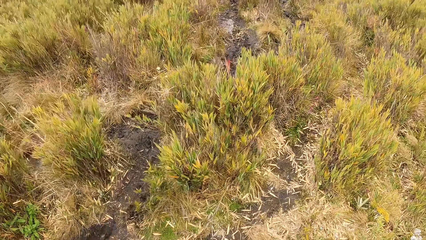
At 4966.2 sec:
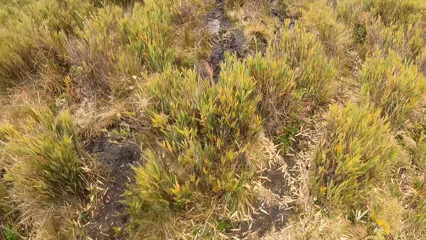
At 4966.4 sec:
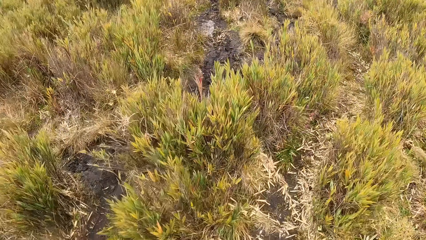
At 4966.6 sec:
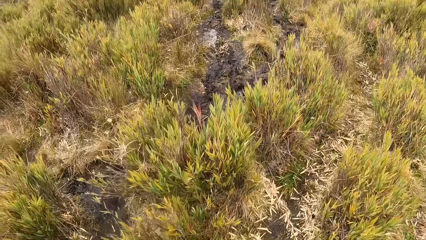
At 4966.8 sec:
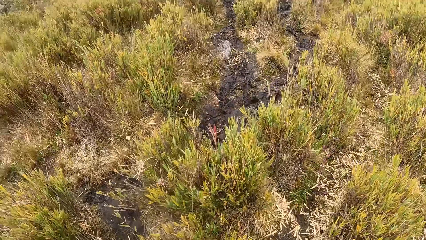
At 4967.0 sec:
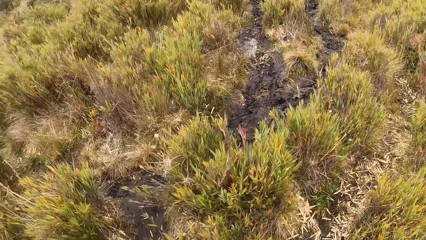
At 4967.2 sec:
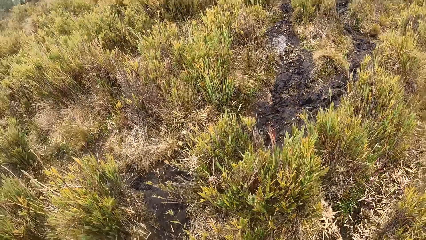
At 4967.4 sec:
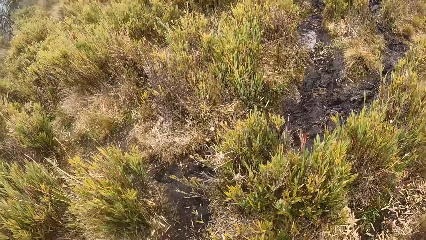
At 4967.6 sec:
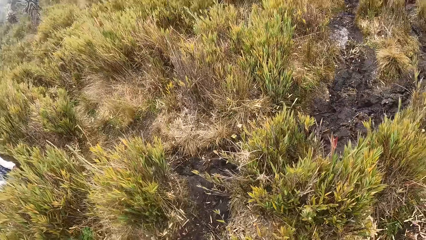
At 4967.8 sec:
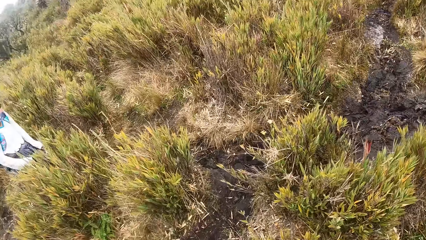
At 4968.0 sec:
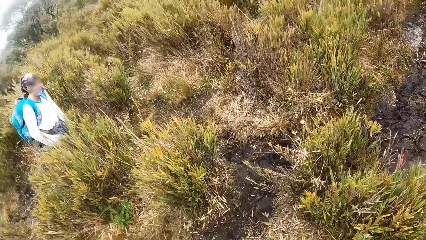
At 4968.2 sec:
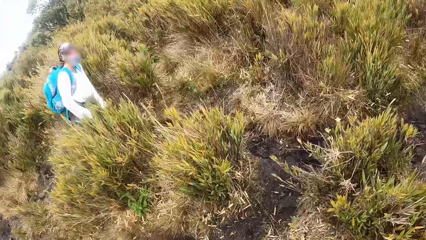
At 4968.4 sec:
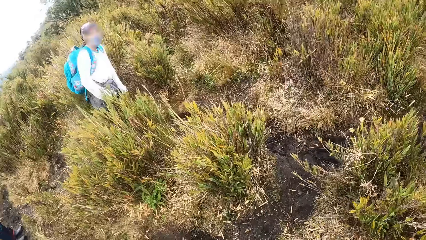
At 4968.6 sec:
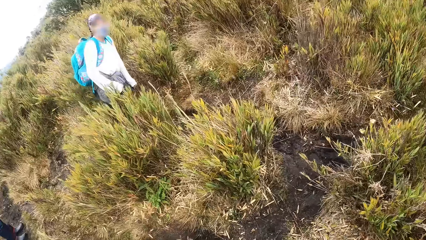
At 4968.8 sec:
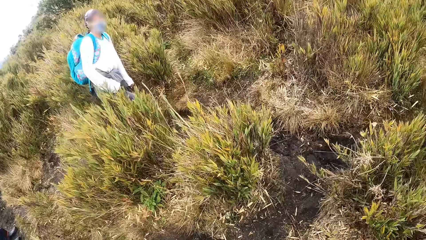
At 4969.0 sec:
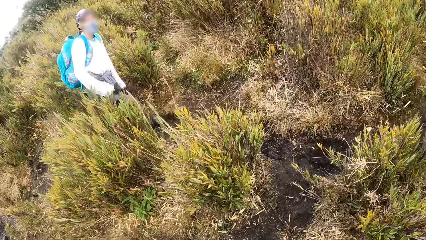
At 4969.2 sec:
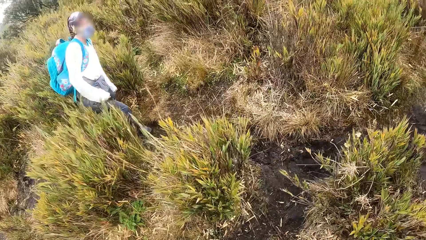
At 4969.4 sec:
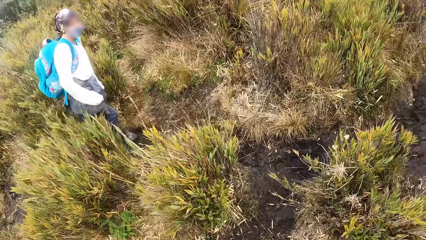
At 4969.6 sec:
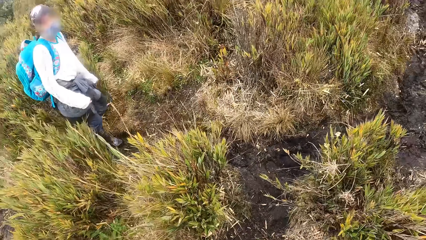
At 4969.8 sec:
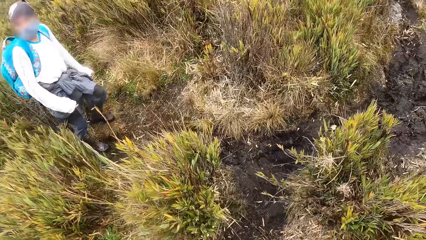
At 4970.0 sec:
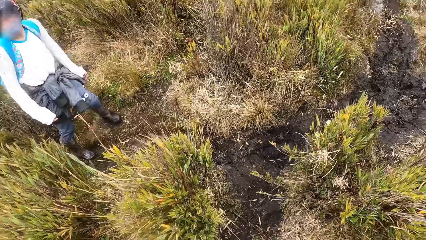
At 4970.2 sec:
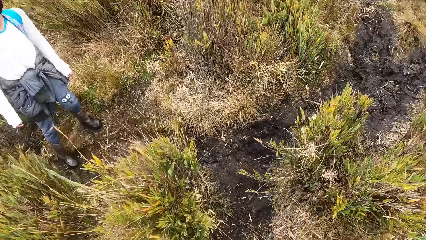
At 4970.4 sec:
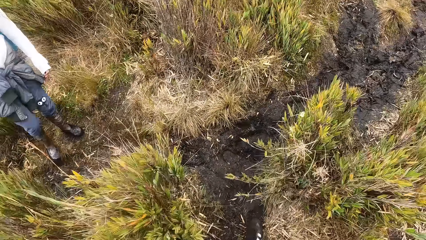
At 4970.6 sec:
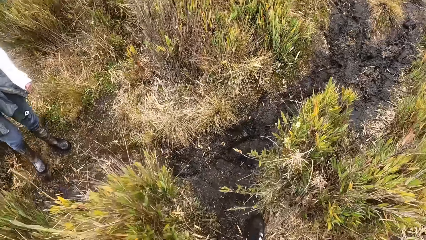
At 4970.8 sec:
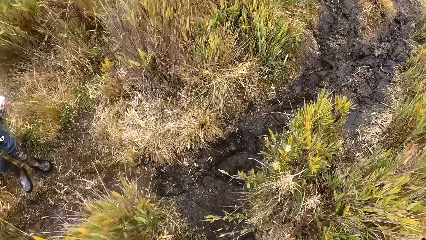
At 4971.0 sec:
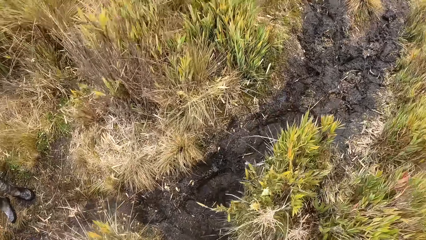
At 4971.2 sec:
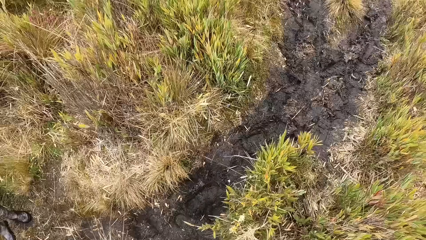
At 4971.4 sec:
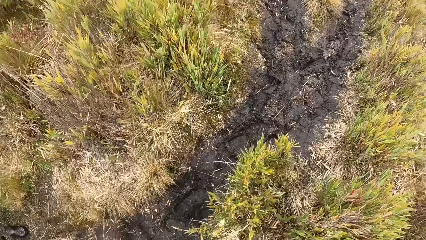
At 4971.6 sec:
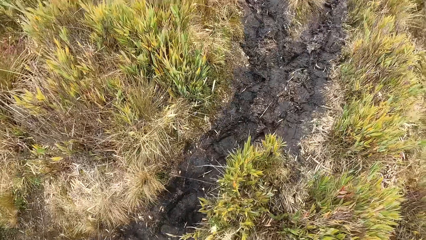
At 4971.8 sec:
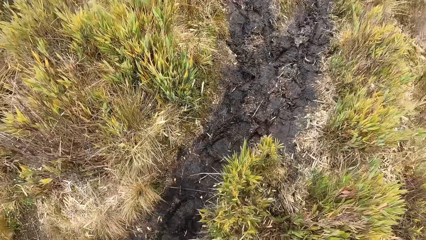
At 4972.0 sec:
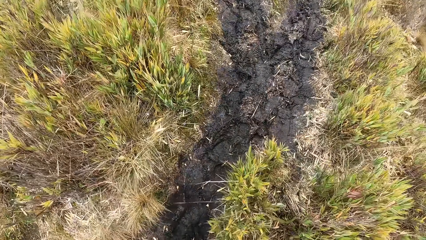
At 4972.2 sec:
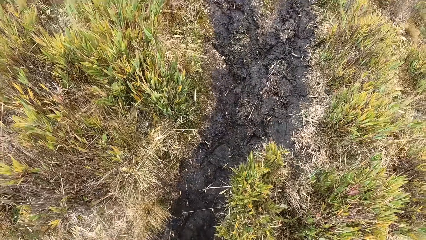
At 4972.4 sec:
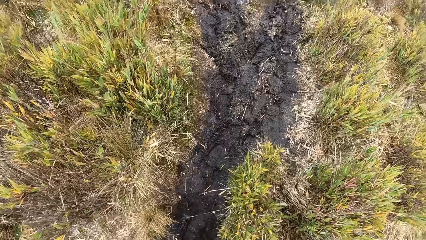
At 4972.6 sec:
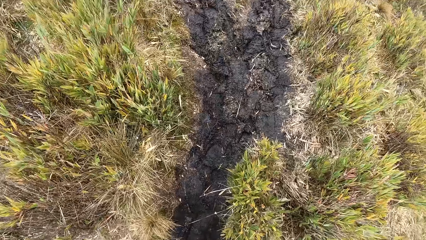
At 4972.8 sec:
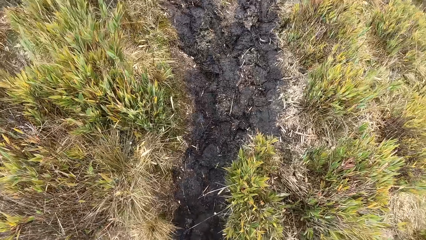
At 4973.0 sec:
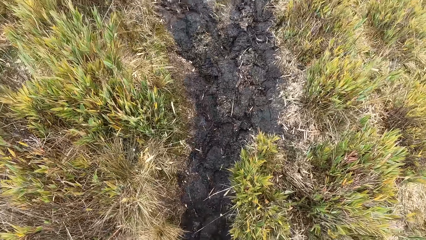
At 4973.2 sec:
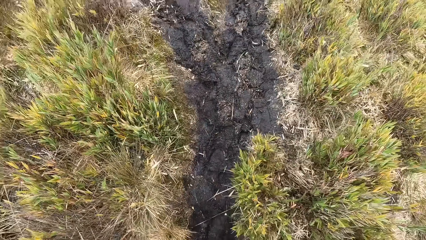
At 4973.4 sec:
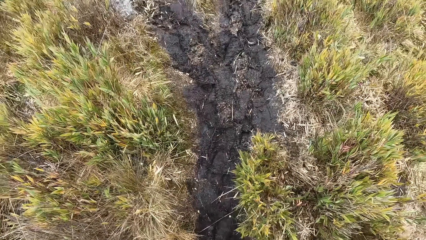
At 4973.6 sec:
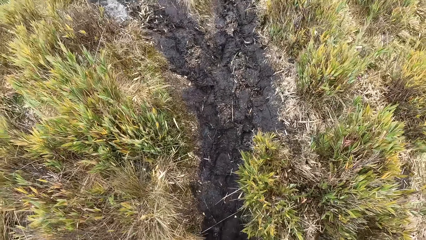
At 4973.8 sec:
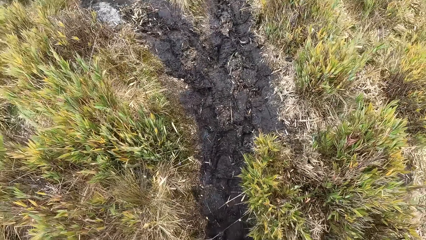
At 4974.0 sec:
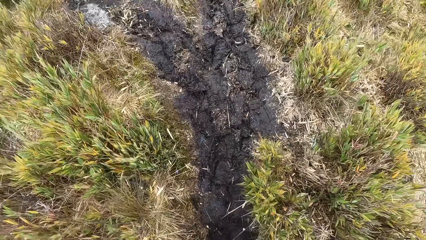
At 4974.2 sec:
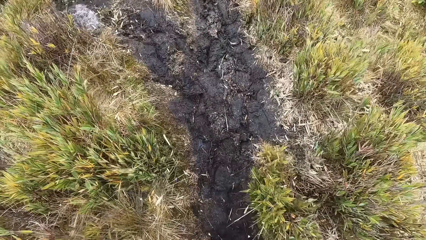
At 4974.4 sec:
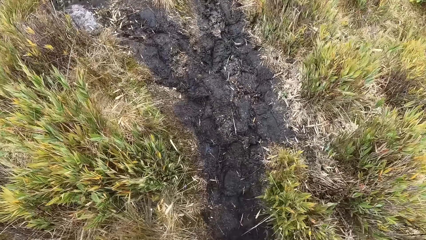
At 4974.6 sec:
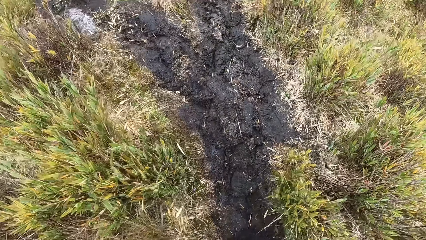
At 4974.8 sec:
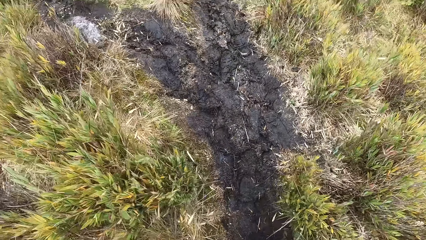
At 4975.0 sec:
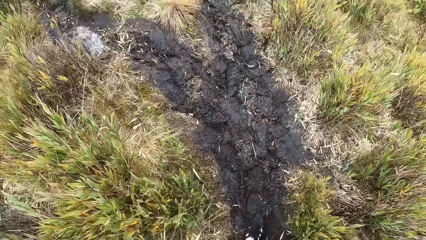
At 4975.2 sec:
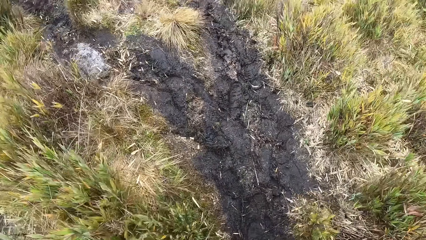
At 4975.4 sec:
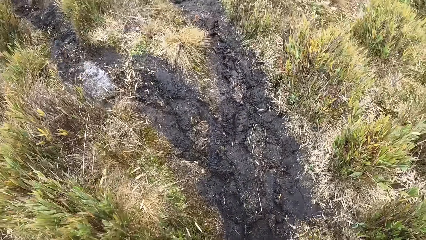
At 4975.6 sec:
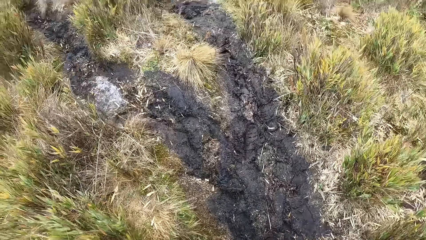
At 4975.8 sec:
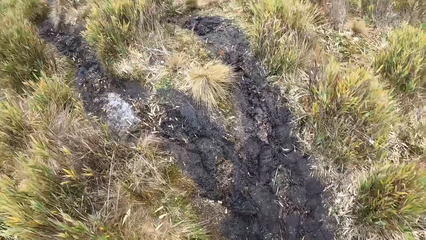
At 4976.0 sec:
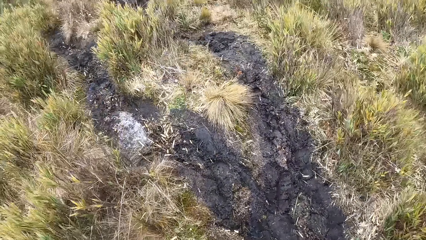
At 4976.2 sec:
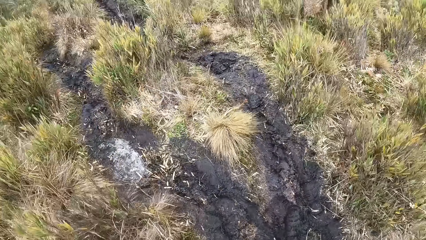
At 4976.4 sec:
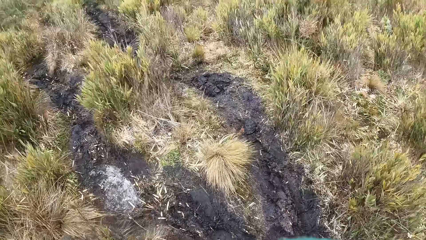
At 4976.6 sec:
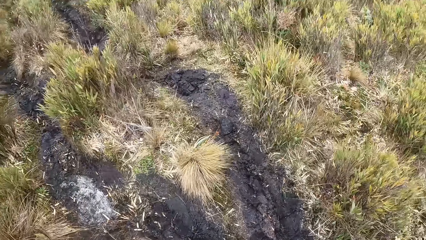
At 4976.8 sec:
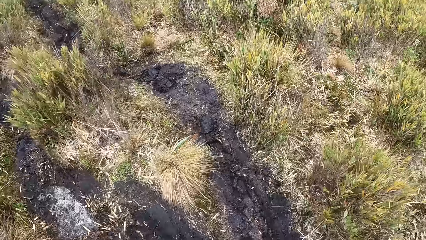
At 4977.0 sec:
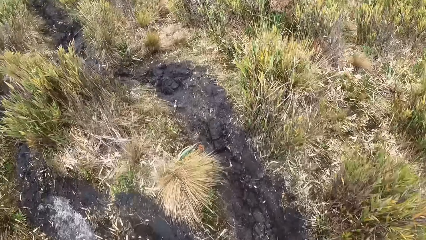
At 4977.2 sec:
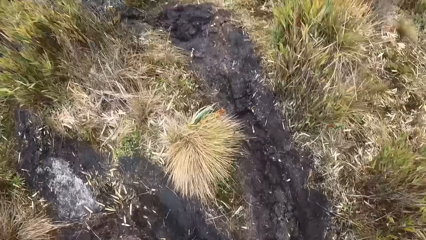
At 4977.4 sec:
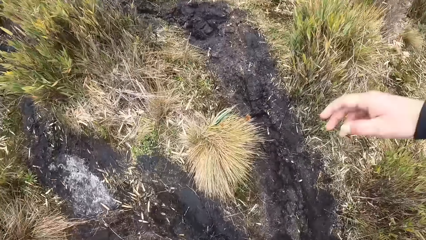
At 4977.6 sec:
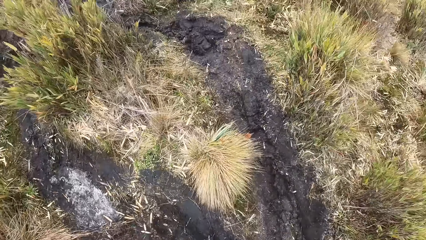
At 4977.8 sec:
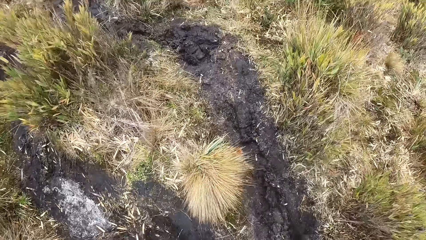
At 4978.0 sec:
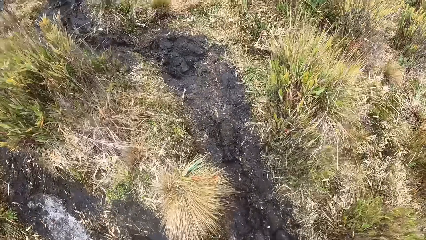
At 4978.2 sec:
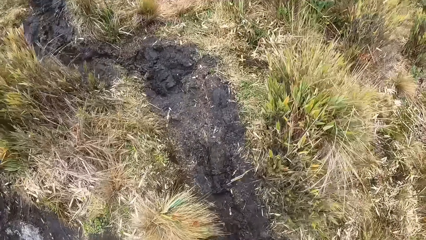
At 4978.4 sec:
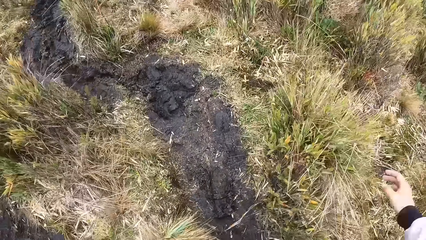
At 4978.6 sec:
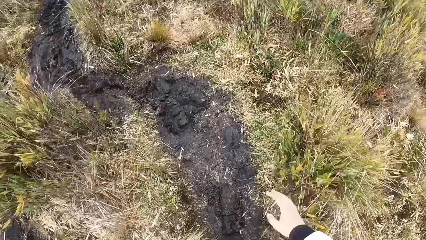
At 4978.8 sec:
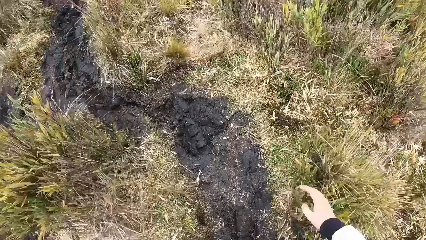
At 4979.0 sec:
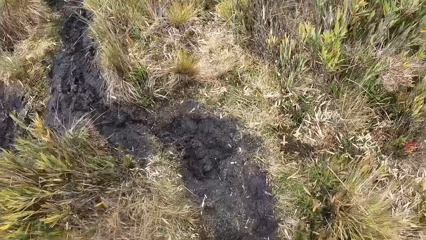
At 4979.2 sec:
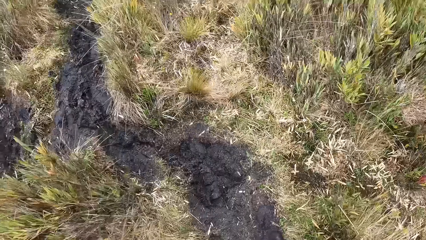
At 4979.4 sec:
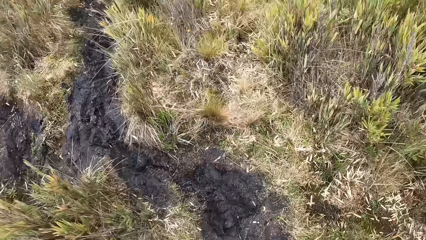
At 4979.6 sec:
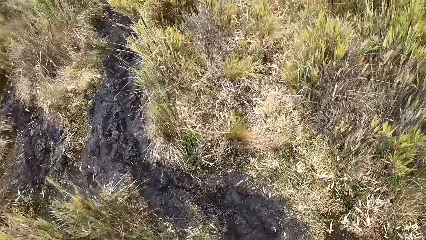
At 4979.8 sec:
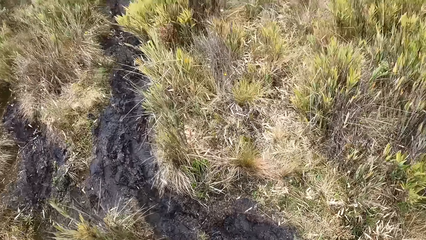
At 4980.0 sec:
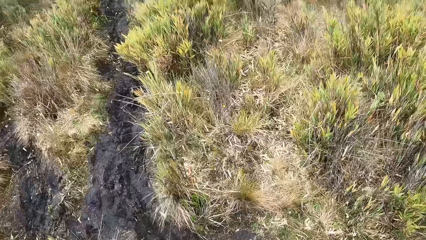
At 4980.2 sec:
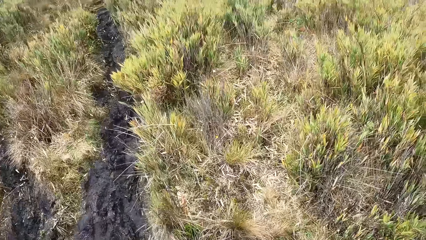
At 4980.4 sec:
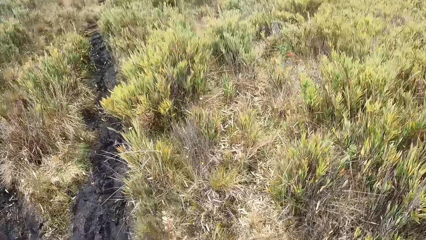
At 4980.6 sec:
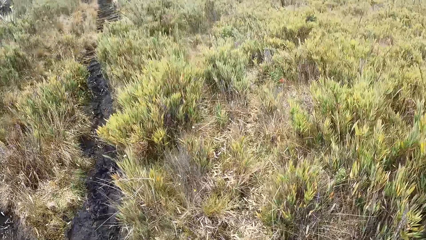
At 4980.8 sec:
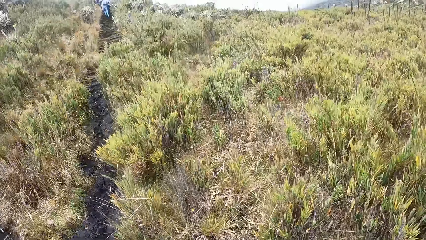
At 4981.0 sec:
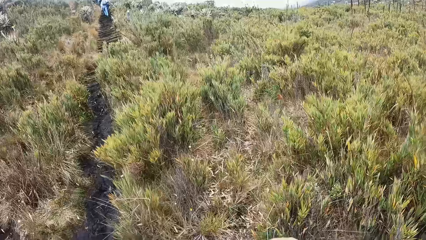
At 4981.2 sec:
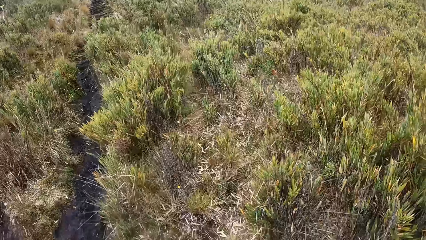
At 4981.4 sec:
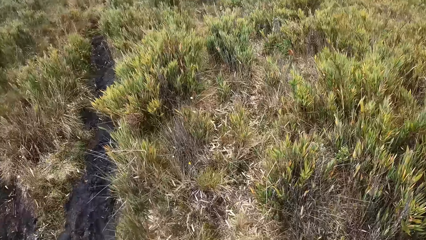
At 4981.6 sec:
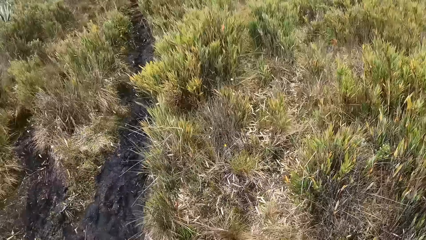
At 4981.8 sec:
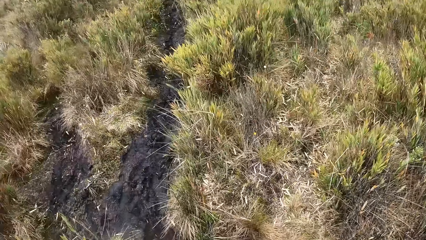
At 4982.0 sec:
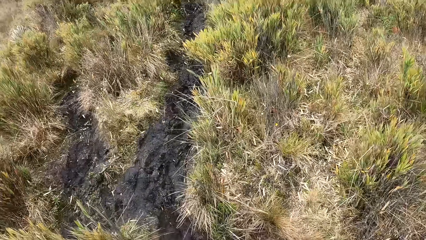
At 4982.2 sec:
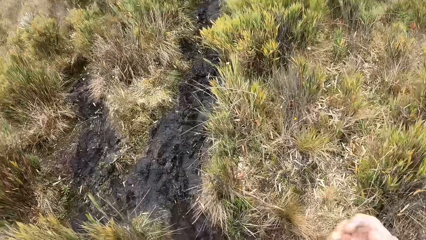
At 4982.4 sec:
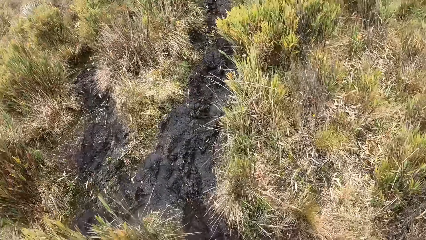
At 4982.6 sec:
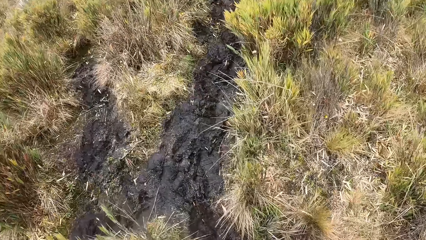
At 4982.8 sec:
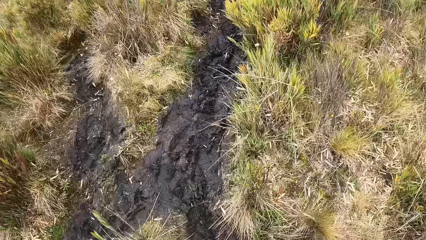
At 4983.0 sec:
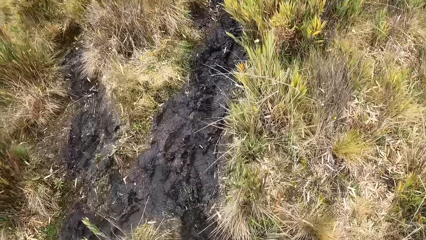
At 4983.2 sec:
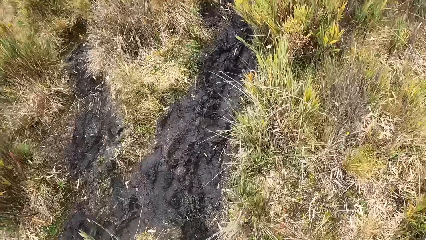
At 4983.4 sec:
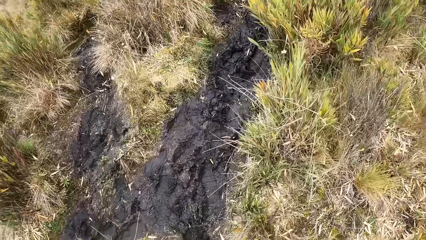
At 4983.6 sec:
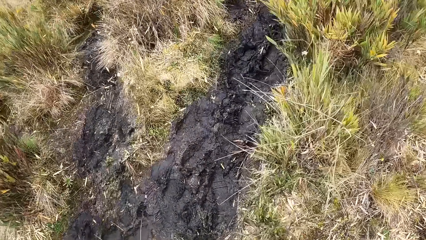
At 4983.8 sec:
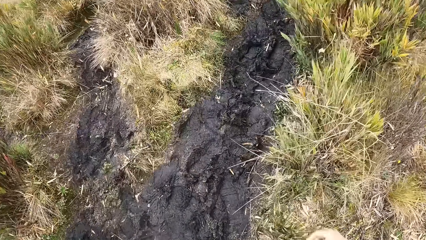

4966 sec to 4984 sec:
The camera wearer walks along the forest. He walks and raises his right hand. He shakes his right hand and points with his right finger.
